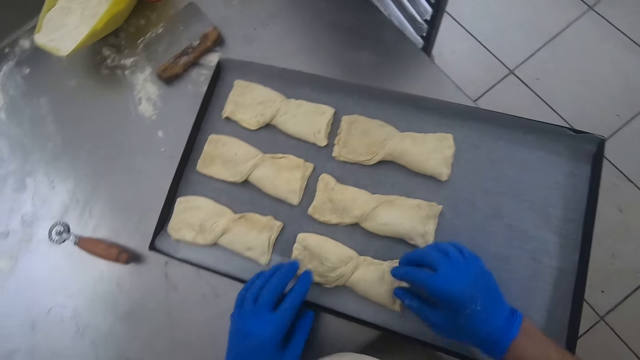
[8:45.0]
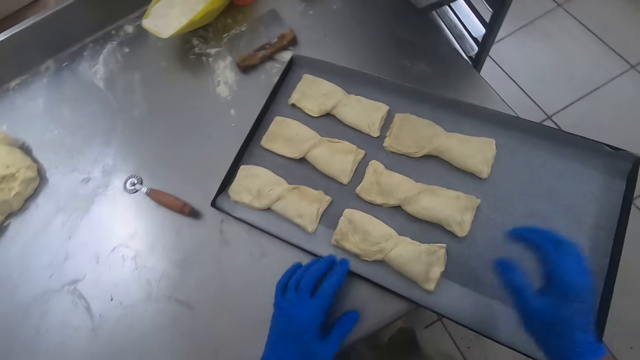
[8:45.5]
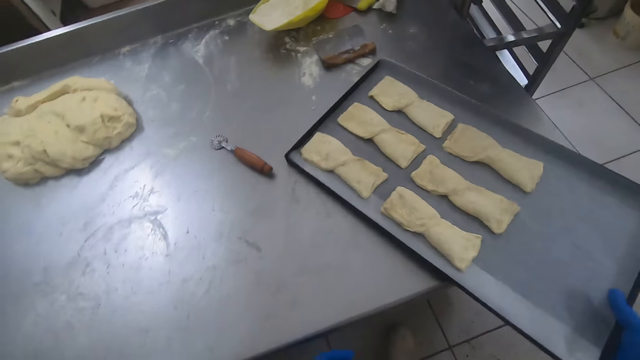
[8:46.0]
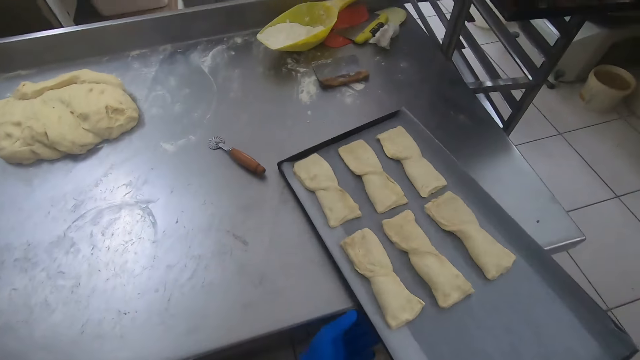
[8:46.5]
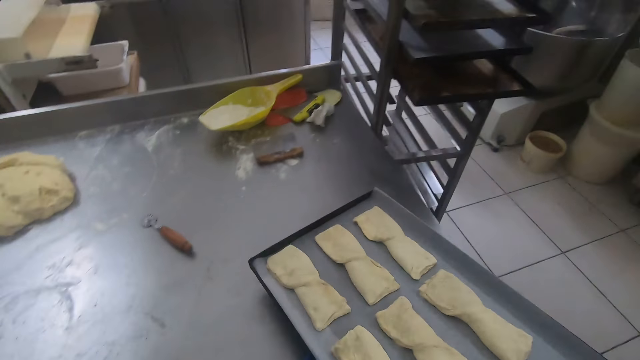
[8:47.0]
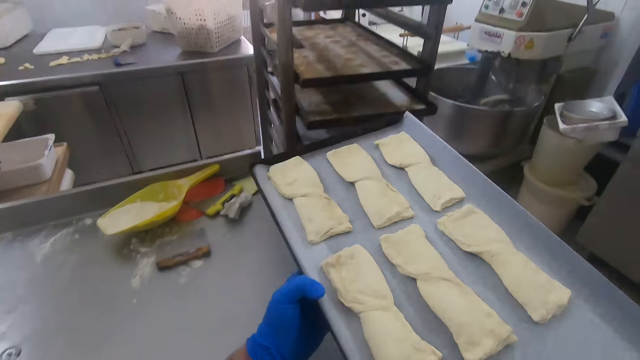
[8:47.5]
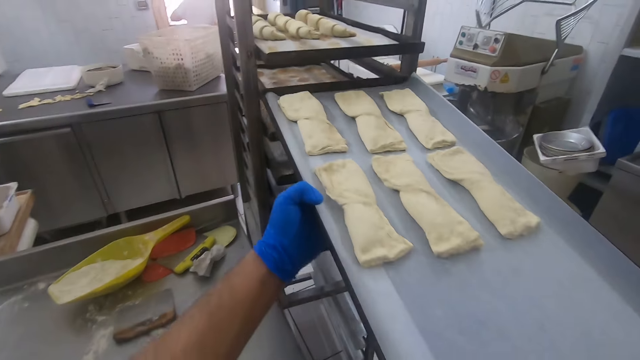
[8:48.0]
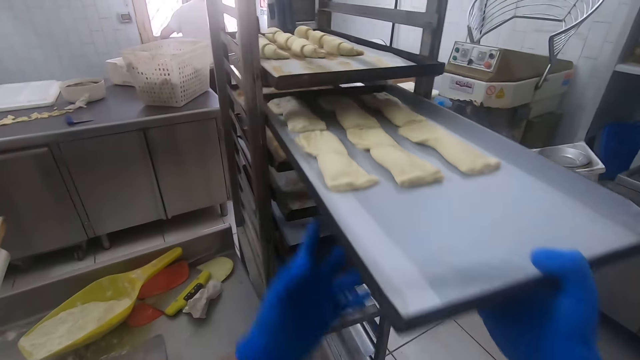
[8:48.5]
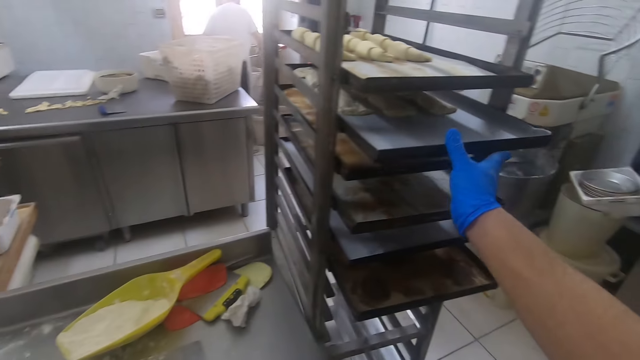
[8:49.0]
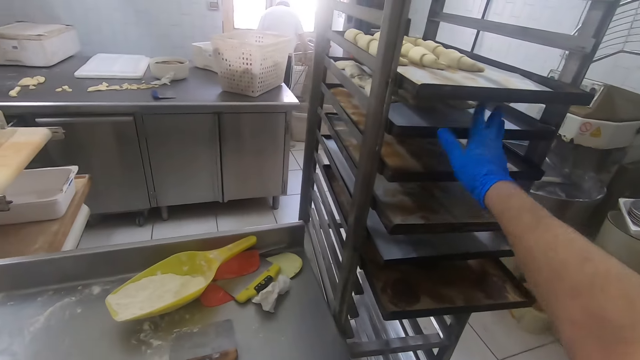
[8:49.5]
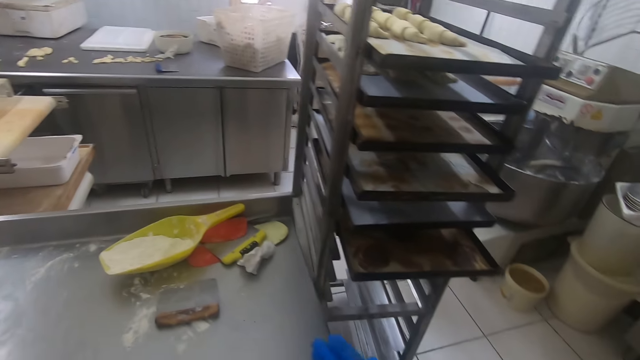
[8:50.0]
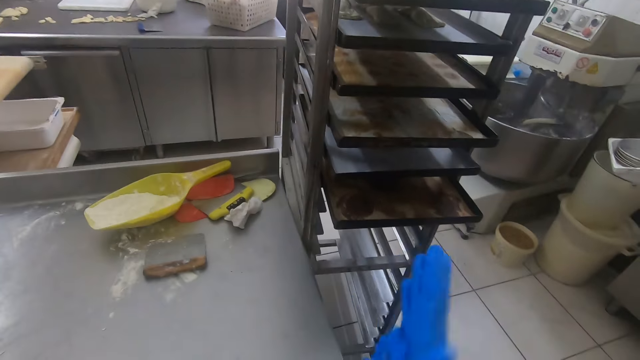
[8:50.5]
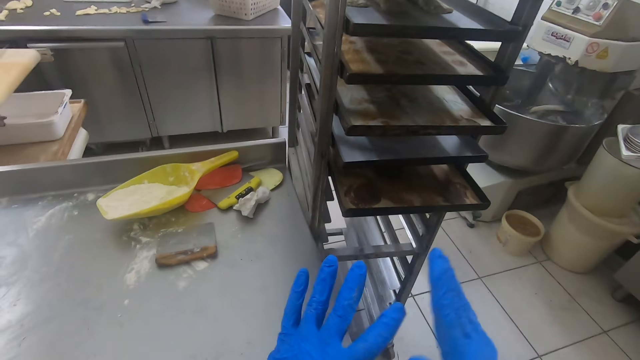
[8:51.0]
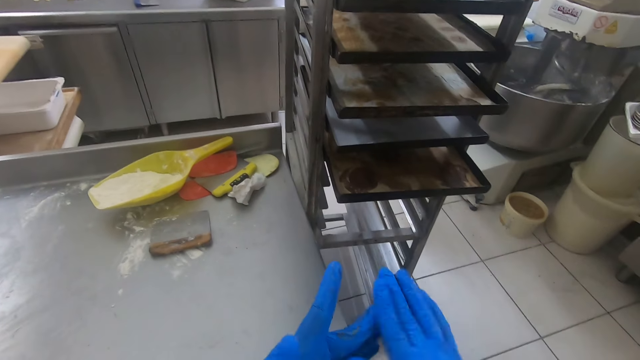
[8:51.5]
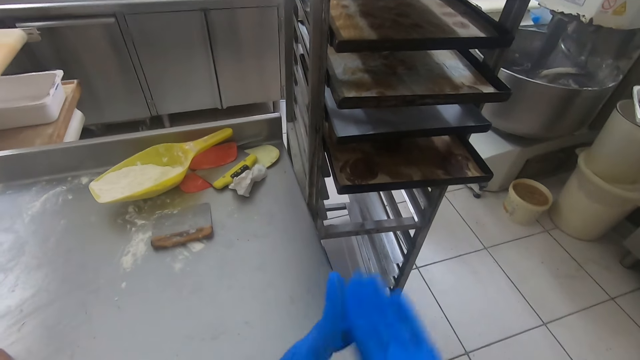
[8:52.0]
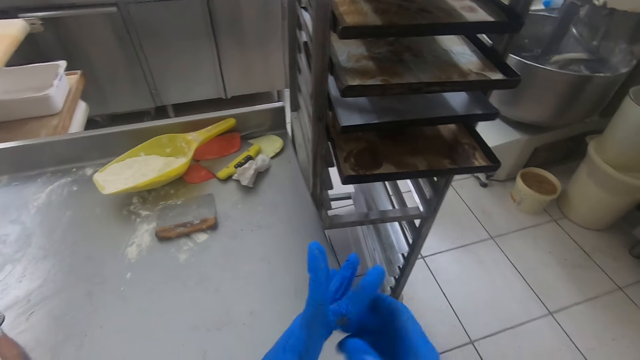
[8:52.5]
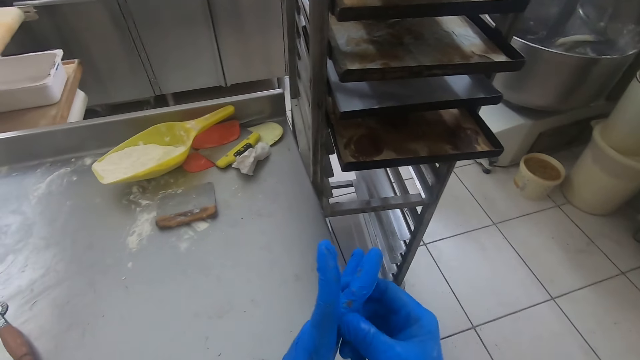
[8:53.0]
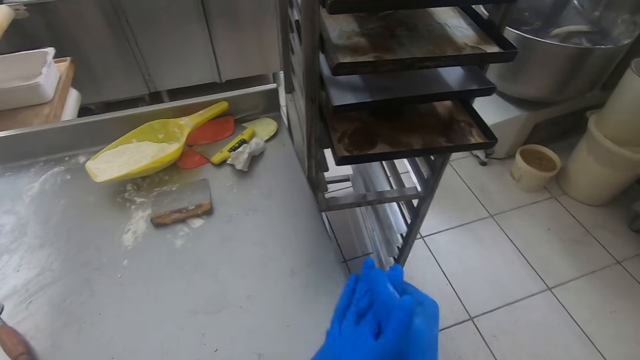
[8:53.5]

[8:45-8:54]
The camera wearer carries the sheet pan from the baking table into the sheet pan rack beside the baking table. He rubs his hands together.

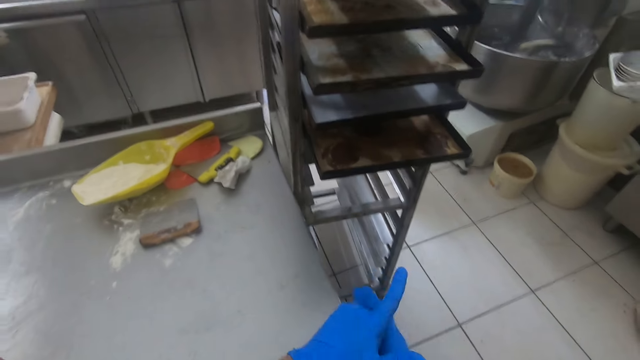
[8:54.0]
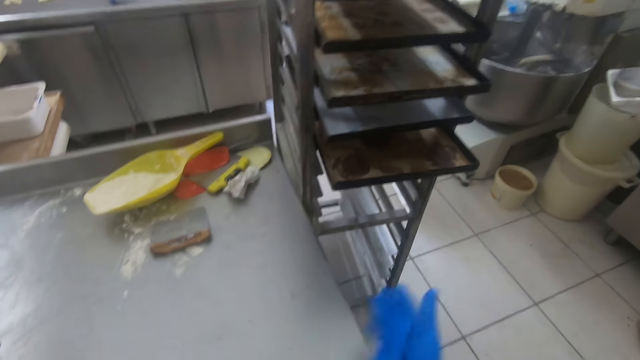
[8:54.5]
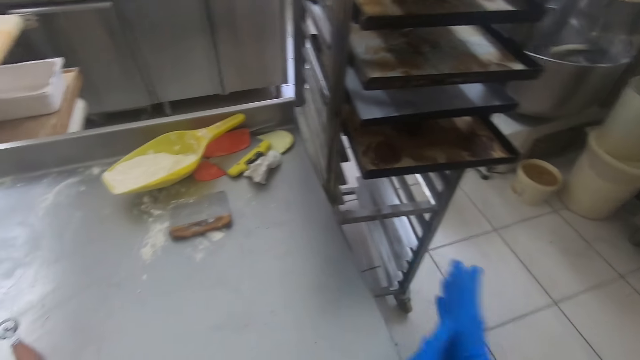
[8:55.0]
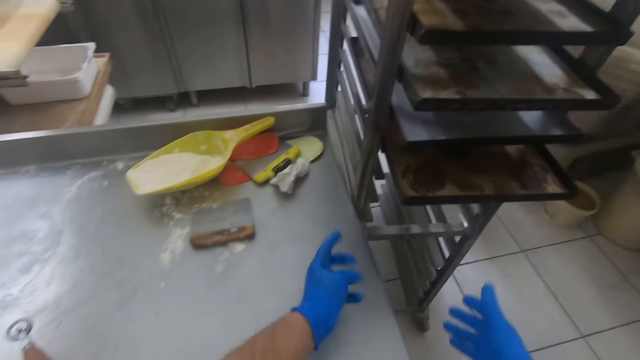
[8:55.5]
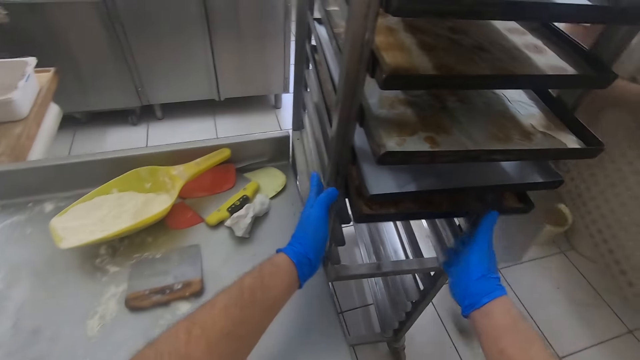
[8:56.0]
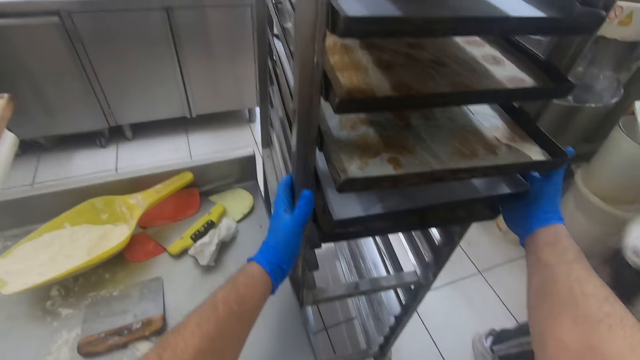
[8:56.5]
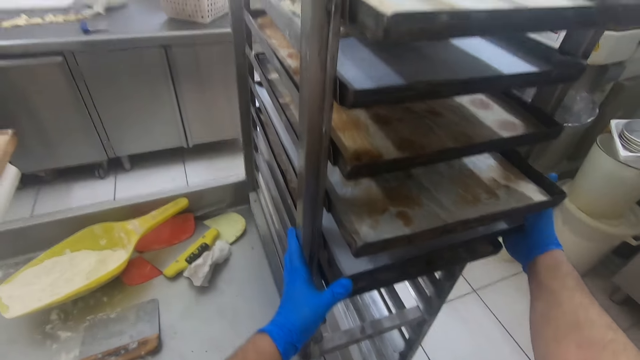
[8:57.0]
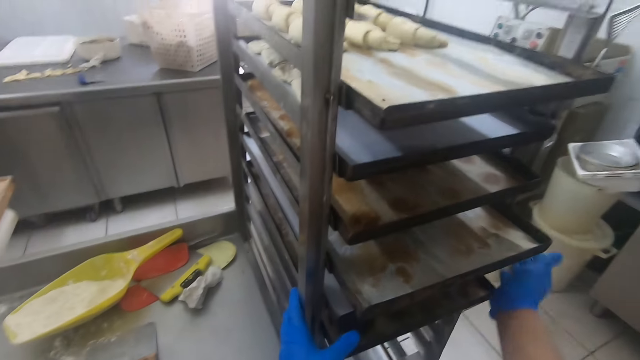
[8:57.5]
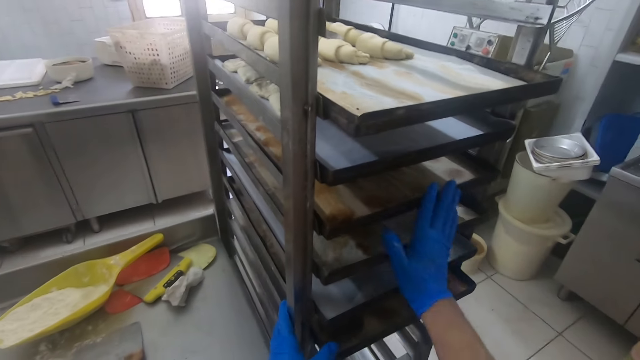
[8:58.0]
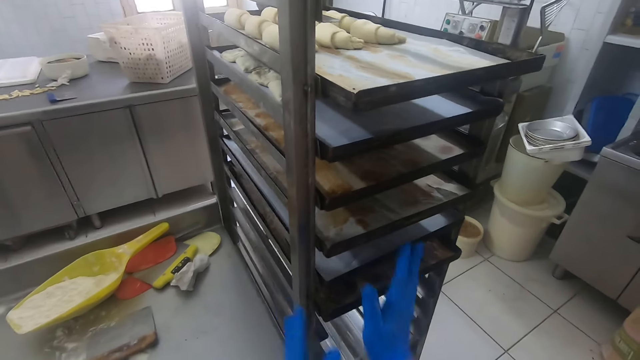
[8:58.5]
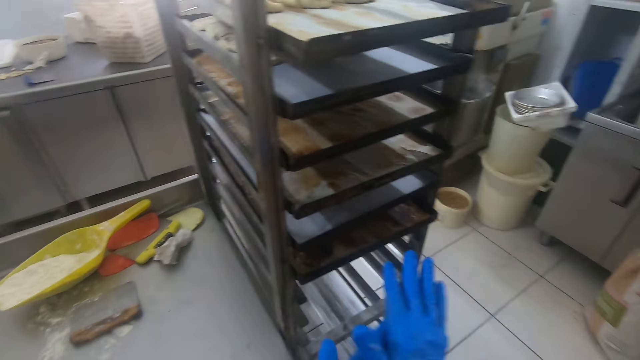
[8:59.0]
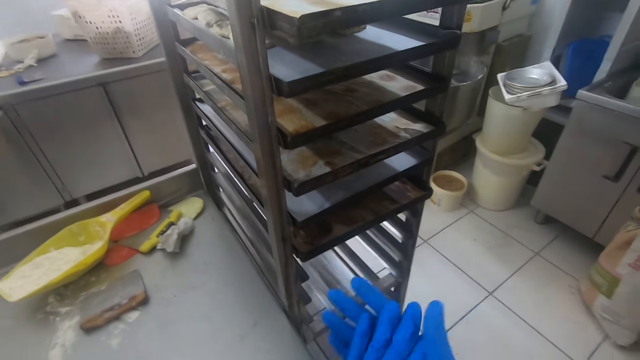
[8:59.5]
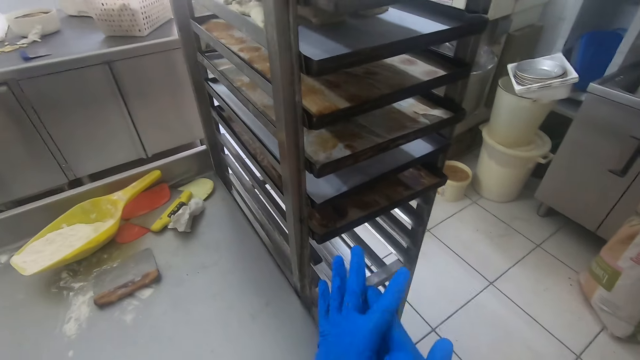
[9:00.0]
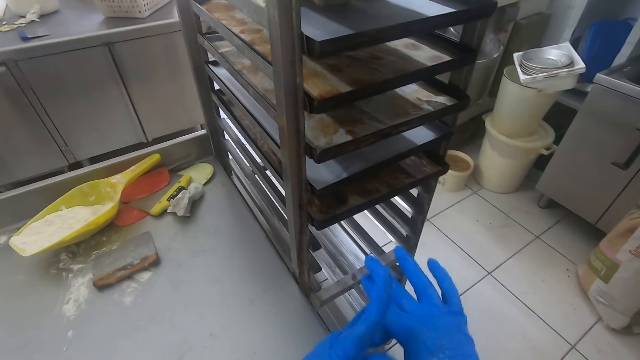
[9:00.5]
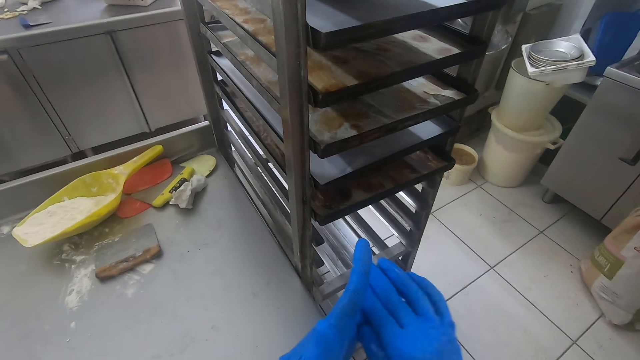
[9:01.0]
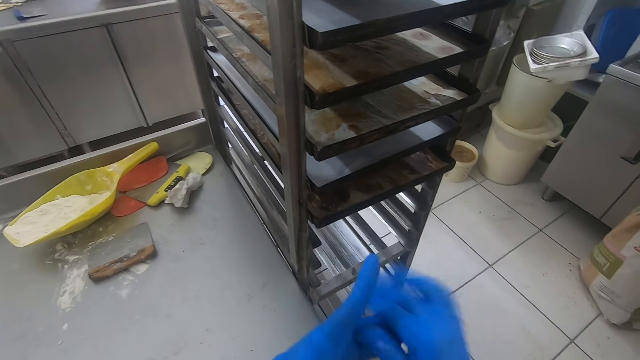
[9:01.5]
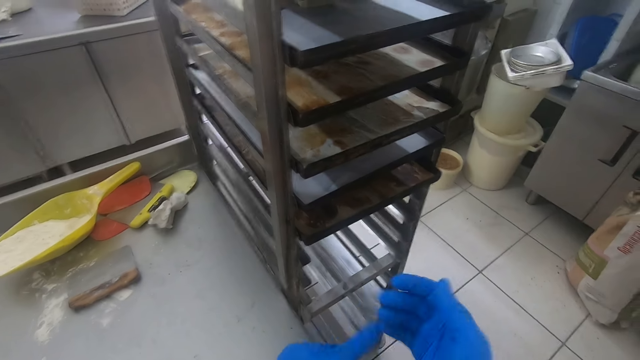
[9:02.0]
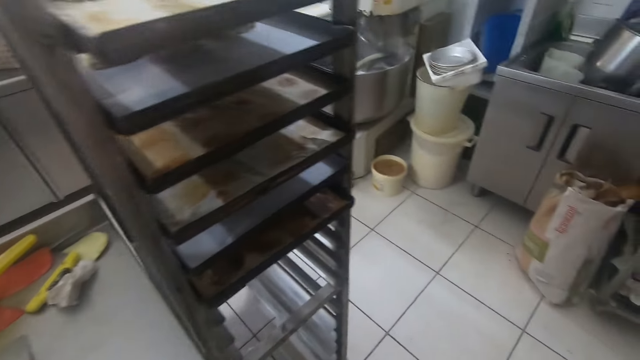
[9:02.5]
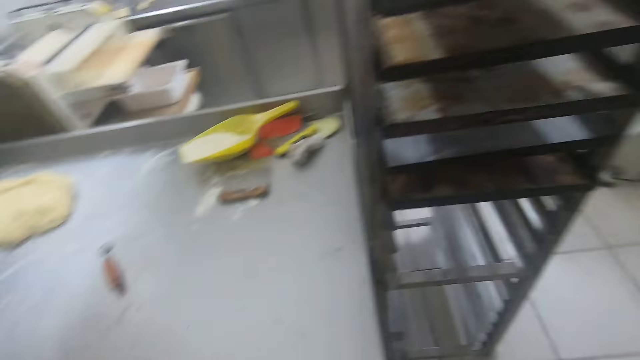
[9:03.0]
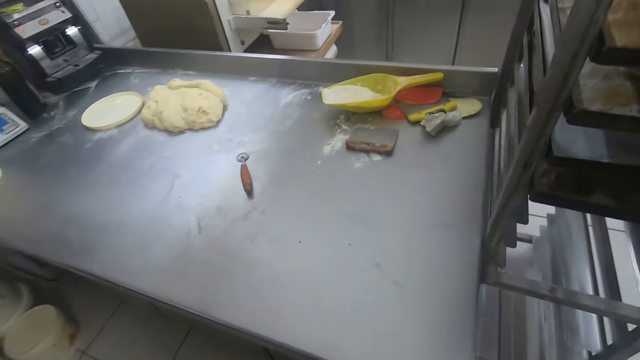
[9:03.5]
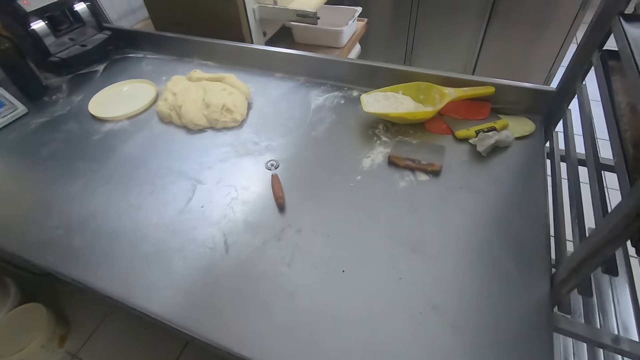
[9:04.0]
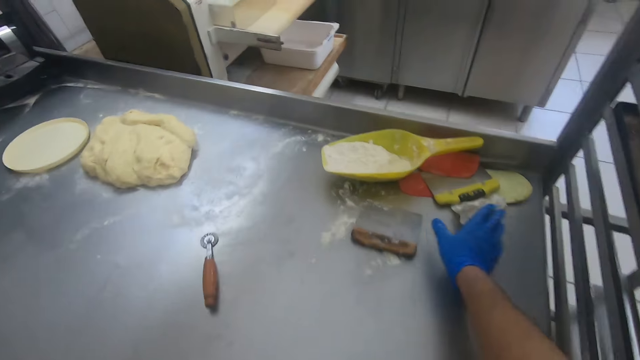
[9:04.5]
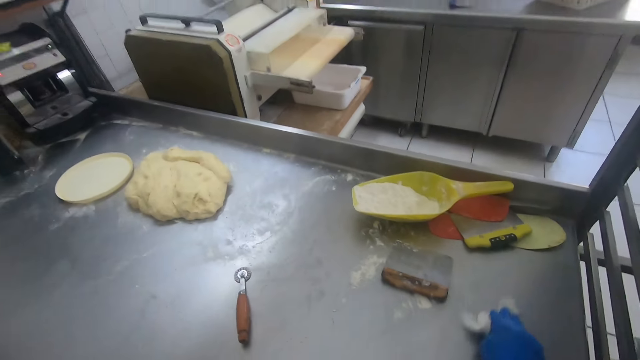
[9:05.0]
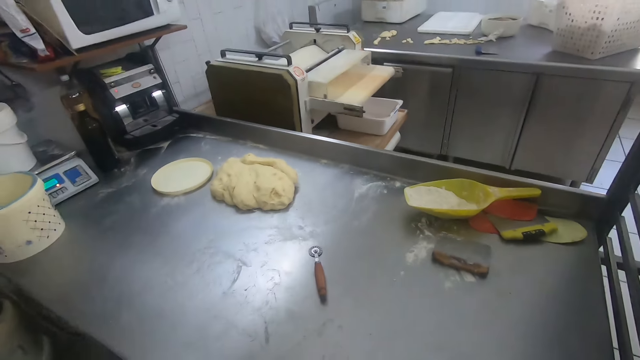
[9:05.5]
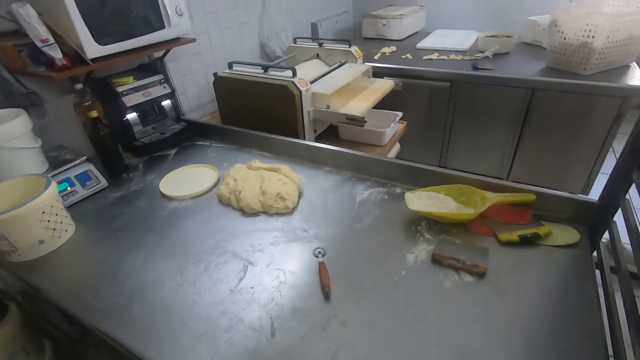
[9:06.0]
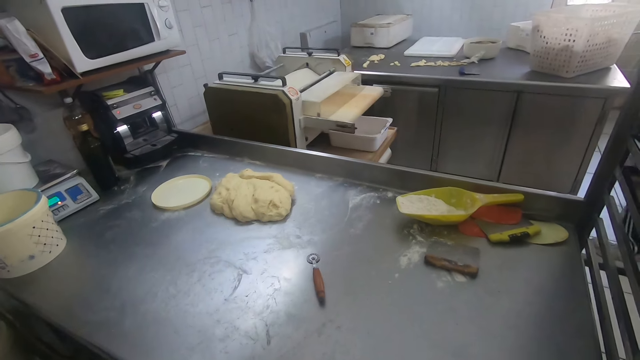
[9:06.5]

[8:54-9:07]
The camera wearer adjusts the sheet pans in the sheet pan rack. He rubs his hands together. He picks a piece of cloth from the baking table.
